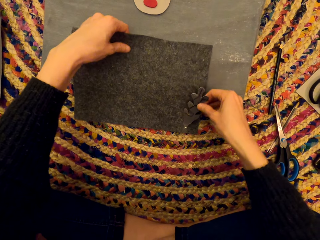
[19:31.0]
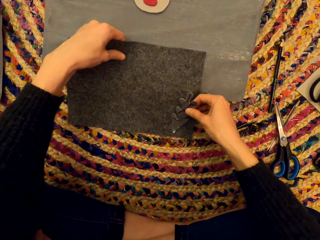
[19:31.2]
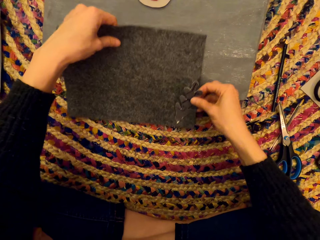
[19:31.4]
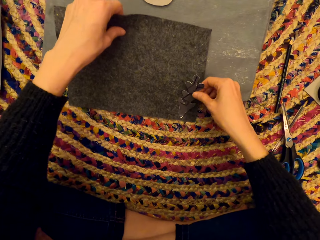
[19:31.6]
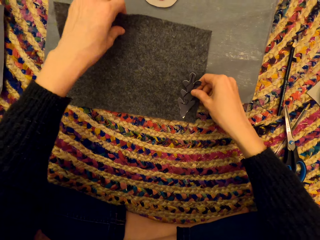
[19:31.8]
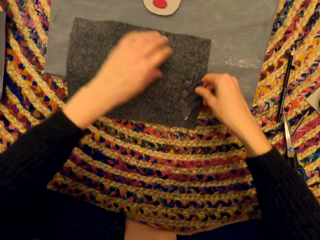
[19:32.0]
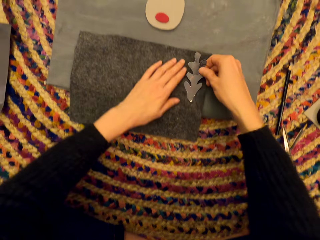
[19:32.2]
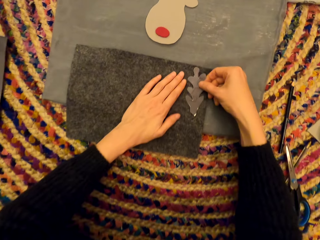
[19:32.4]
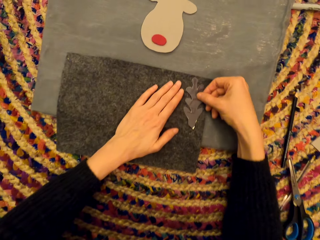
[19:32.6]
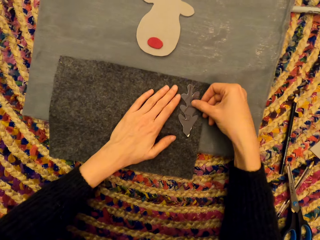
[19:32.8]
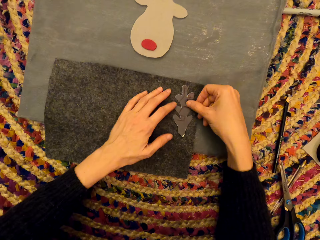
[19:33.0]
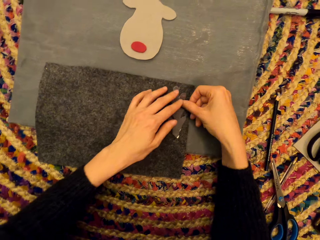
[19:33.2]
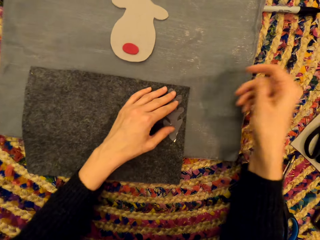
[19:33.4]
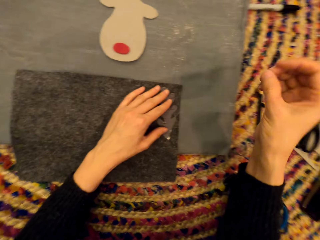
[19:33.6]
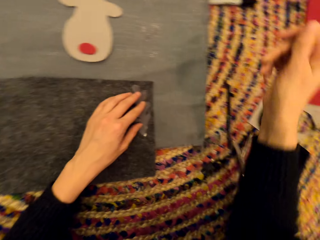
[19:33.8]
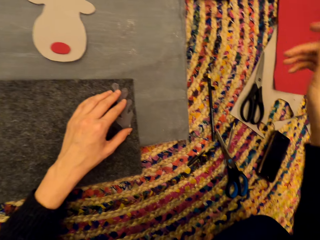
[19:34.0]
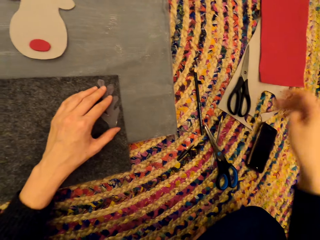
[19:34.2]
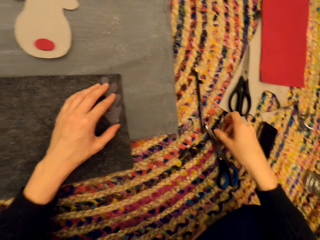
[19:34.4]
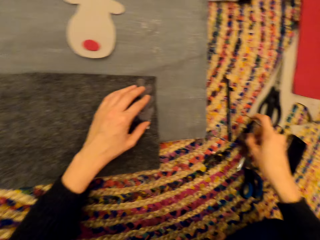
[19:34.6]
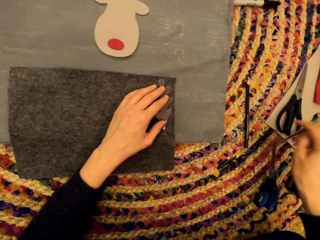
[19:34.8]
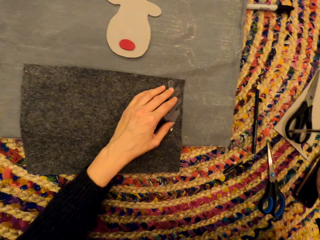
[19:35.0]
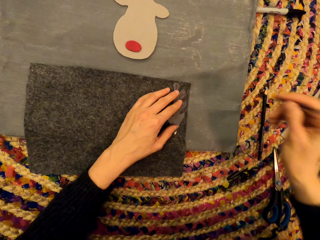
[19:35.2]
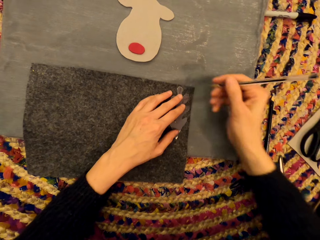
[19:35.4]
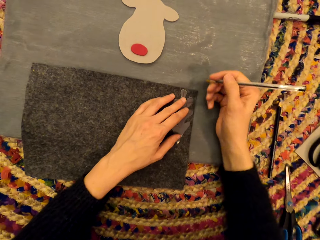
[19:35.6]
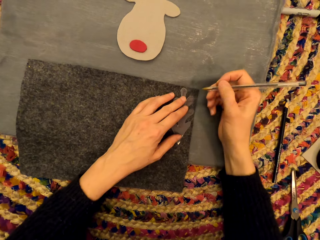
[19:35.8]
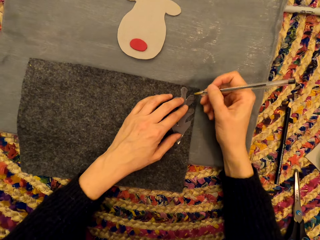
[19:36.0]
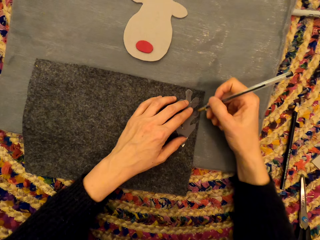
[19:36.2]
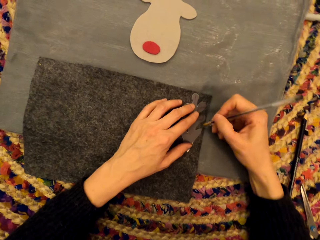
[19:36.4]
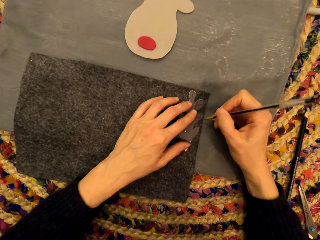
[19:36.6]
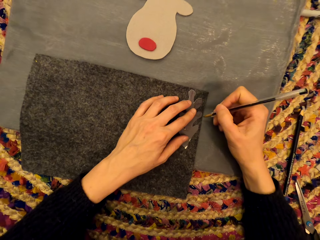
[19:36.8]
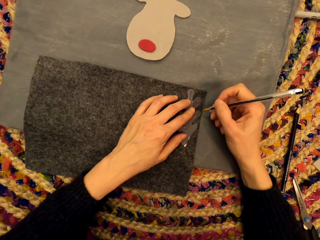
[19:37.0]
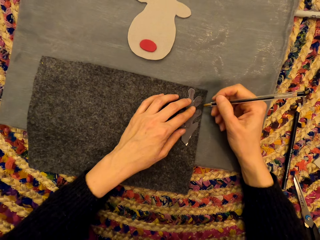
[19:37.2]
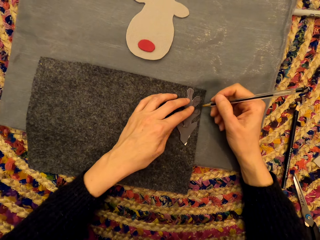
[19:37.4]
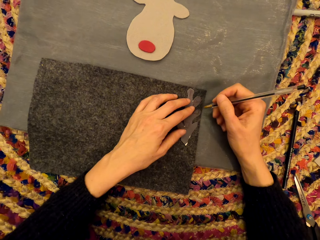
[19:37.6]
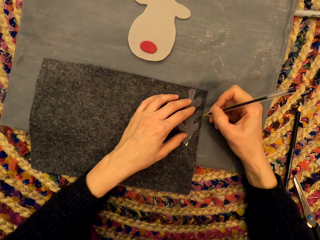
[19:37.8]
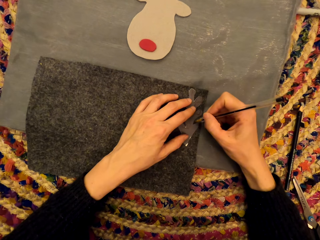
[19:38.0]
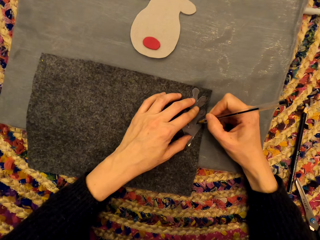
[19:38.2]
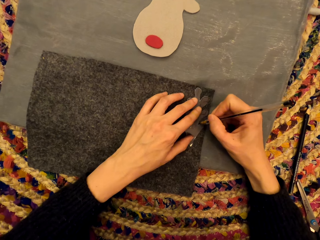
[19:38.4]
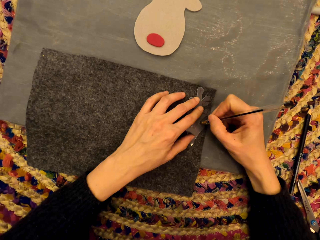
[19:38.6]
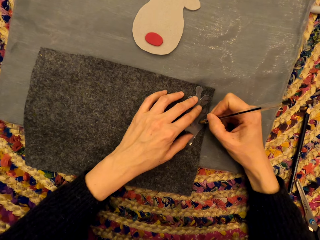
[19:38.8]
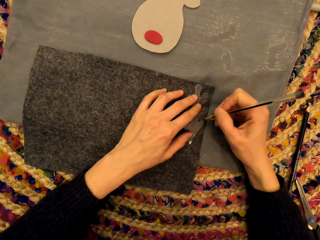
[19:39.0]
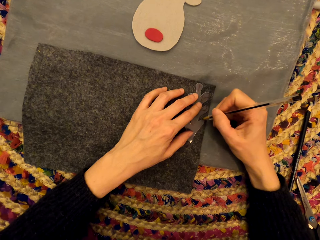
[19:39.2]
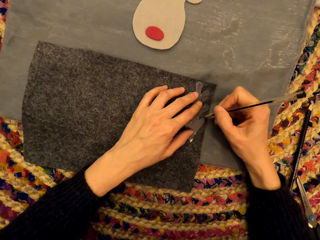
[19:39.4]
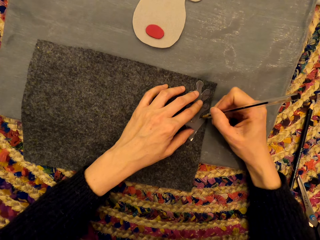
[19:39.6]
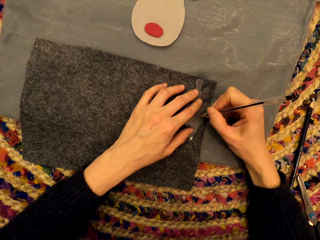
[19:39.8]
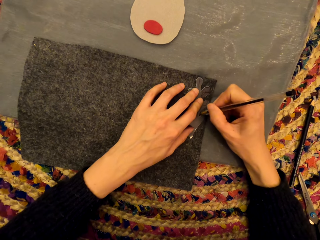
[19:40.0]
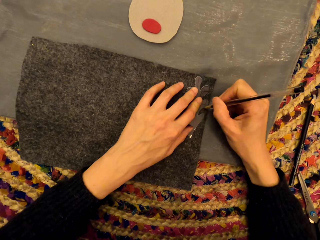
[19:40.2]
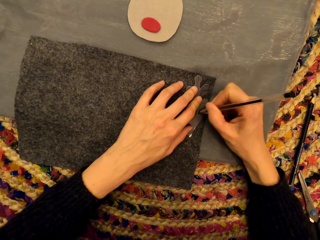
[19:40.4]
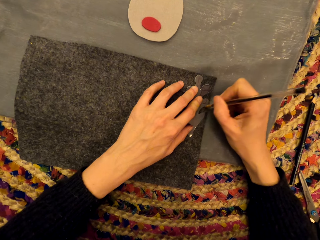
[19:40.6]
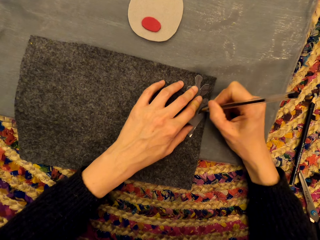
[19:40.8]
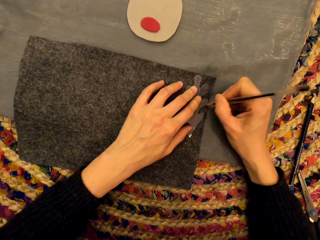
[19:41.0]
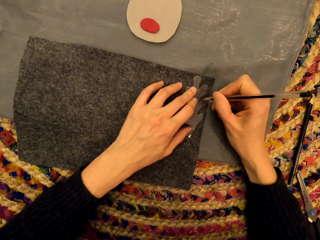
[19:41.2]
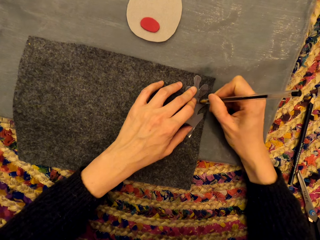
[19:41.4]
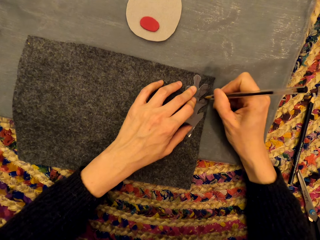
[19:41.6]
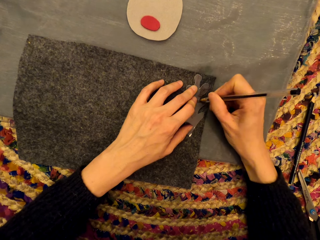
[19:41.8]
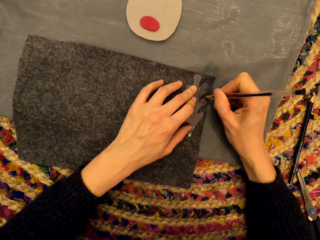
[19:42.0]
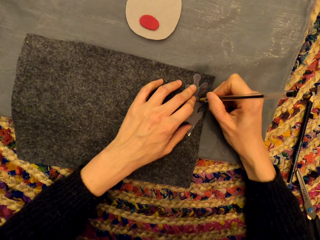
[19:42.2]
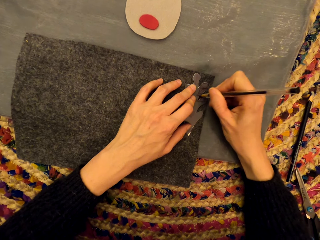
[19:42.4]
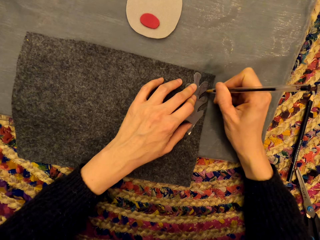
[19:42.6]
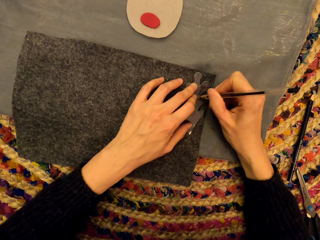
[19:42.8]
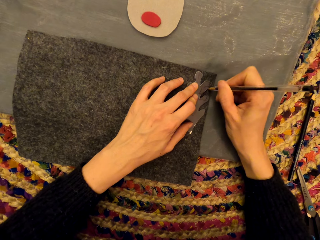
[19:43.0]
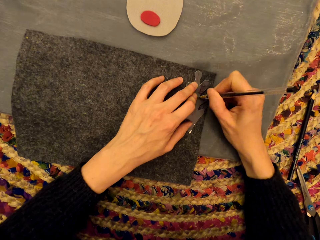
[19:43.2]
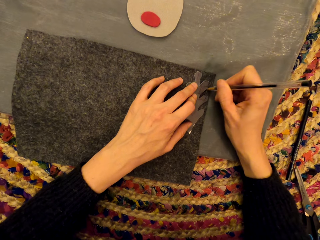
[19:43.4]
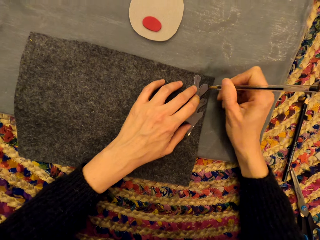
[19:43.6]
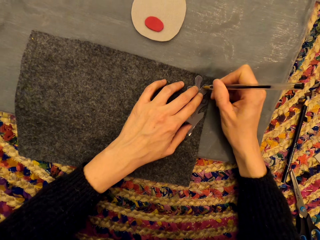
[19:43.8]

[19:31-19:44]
The camera wearer holds the craft paper on the other craft paper. They place the piece of paper on a woolen surface. They pick up the pen from the mat. They draw on the woolen surface. They stare at the craft paper. They mark the craft paper with the pen.

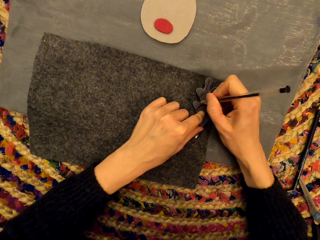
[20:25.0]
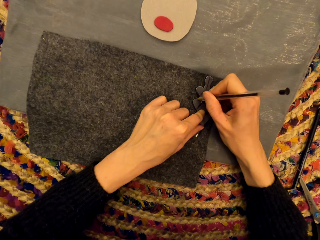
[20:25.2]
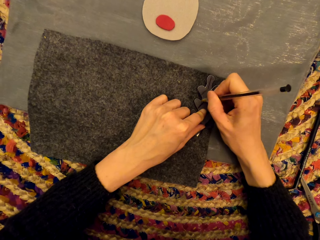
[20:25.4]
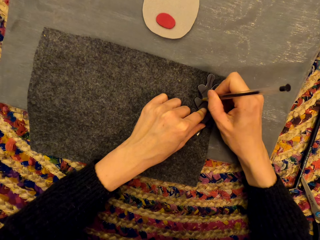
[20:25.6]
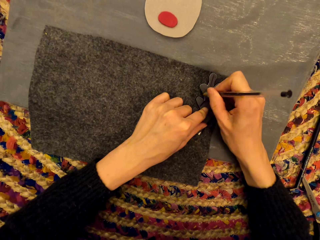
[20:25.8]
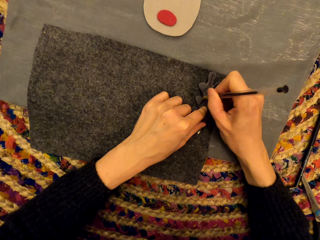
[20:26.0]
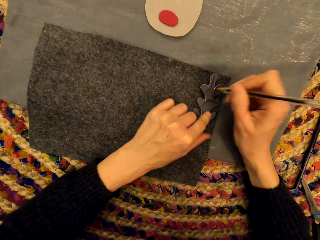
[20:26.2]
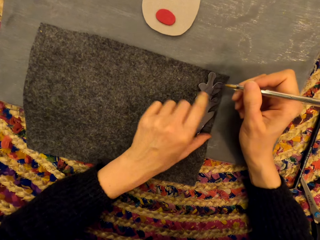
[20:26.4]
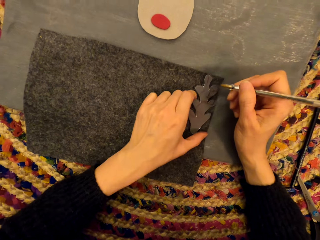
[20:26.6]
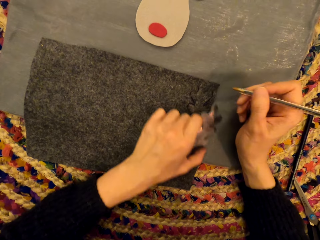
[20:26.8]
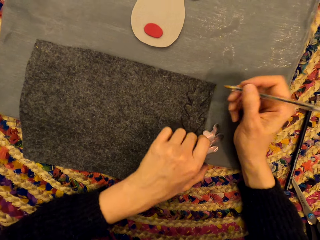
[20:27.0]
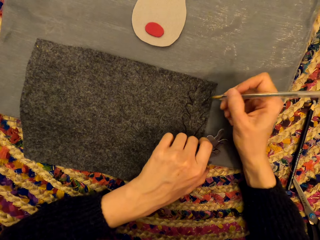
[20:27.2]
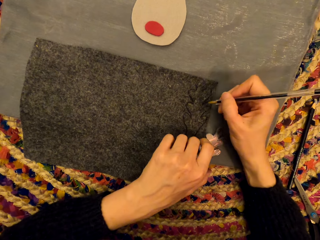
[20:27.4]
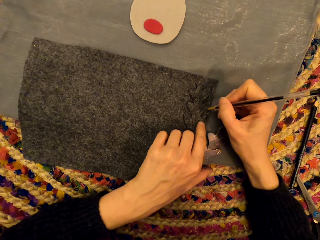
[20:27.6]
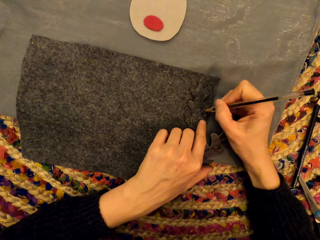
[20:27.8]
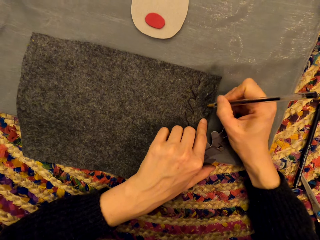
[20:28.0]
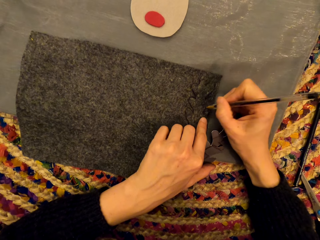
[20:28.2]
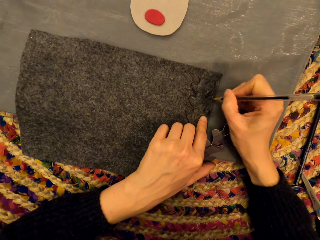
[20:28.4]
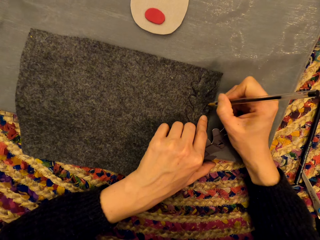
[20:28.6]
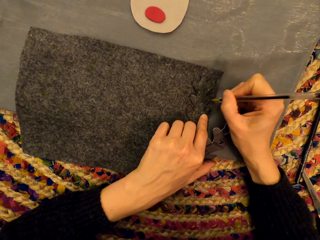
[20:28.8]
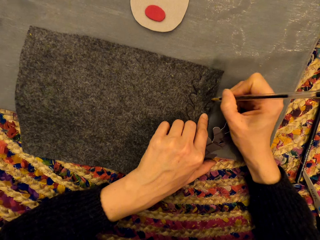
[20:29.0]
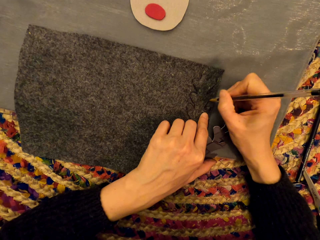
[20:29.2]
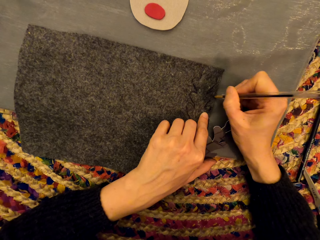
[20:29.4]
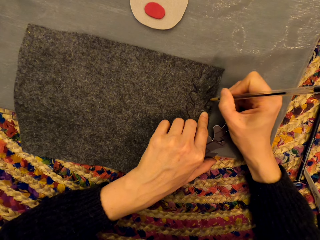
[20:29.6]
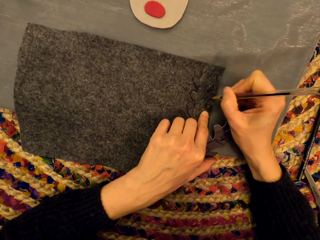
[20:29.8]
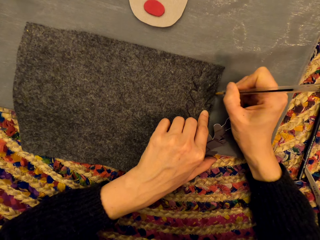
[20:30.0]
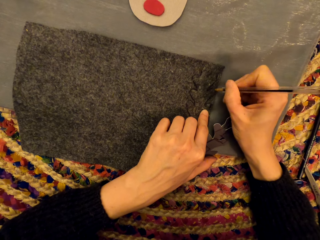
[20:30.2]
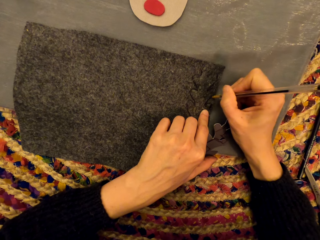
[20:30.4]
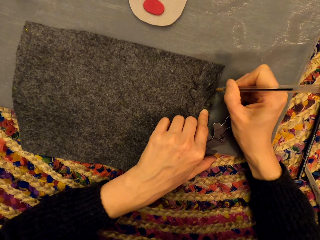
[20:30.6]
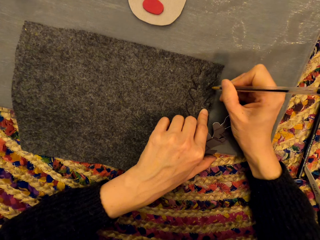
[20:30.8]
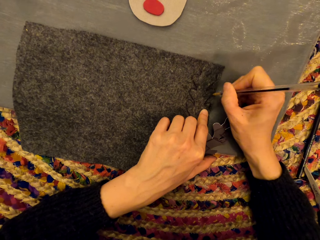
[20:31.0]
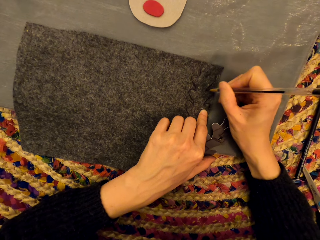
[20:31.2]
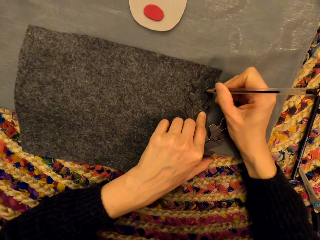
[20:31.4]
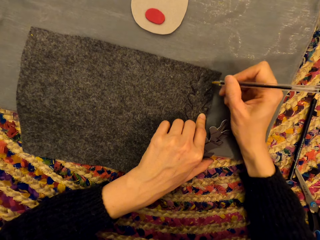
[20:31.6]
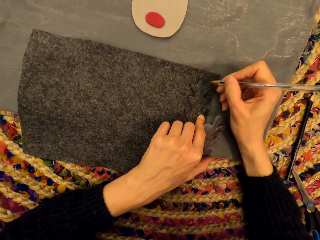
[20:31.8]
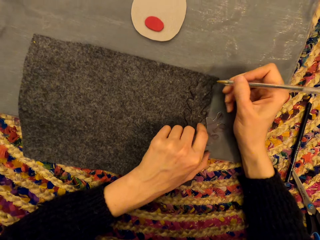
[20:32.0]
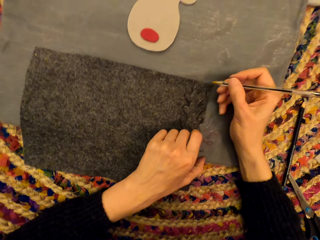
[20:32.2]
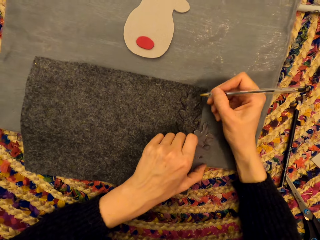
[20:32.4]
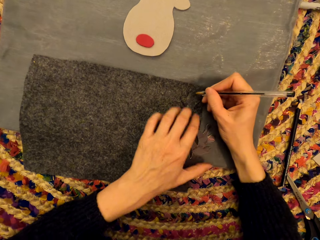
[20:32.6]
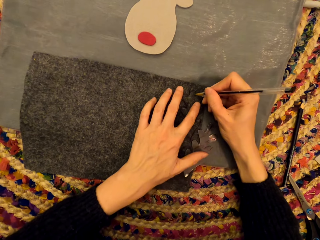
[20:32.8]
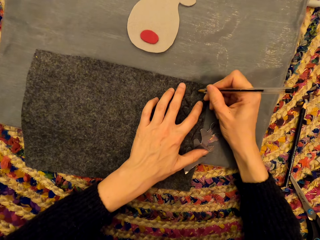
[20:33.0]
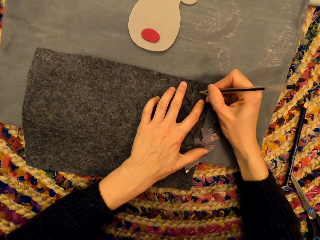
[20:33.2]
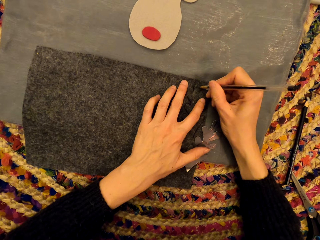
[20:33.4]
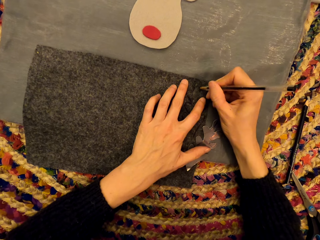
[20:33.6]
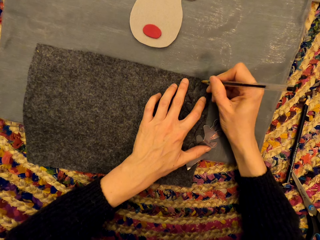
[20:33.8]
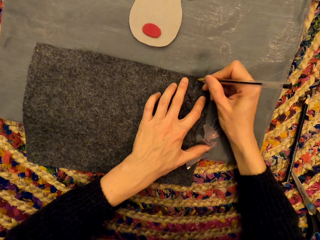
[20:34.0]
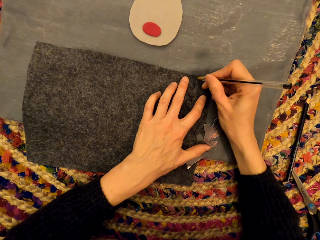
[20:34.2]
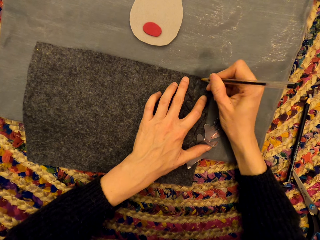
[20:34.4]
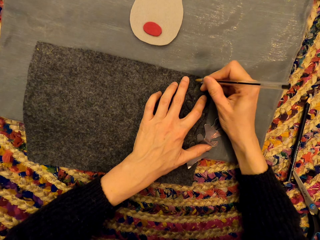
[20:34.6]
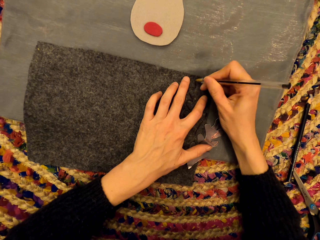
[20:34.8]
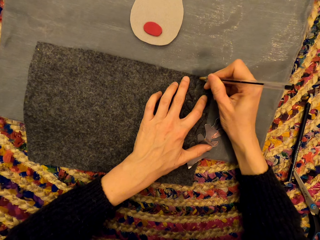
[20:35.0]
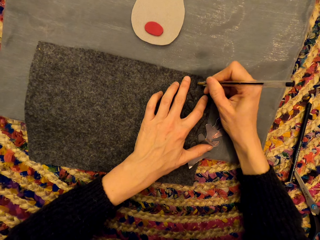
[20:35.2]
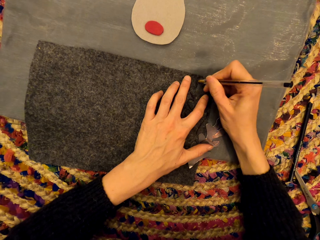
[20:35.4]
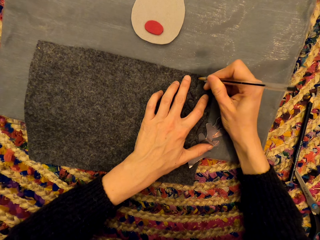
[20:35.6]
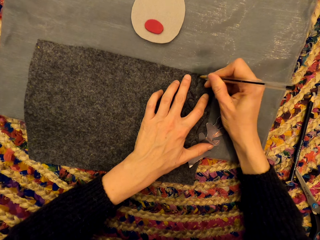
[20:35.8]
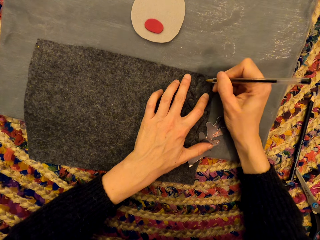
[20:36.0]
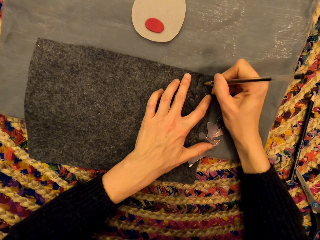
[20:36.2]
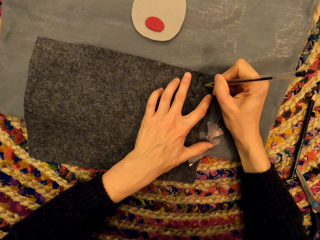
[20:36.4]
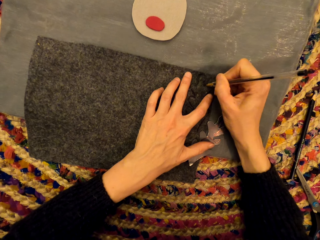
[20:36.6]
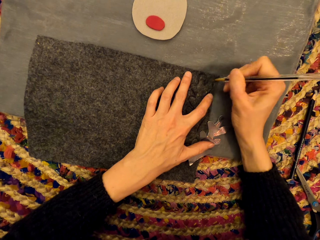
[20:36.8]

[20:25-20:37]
The camera wearer removes the craft paper. They mark the craft paper with a pen.
